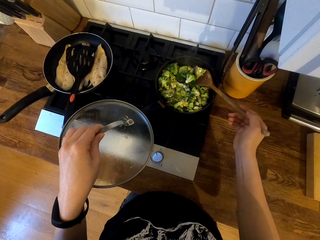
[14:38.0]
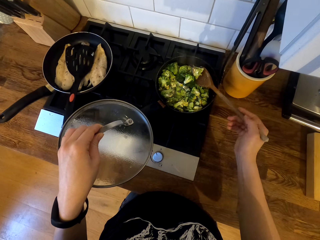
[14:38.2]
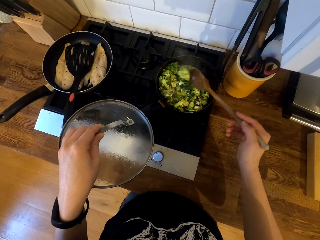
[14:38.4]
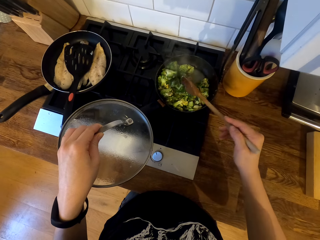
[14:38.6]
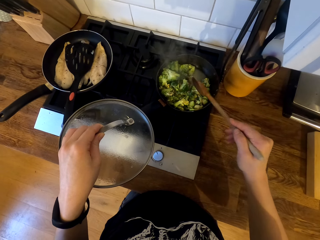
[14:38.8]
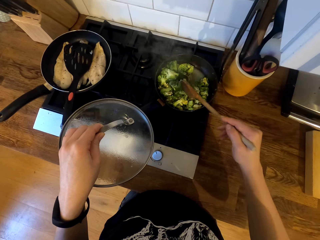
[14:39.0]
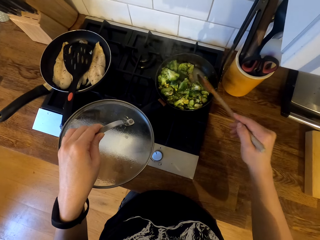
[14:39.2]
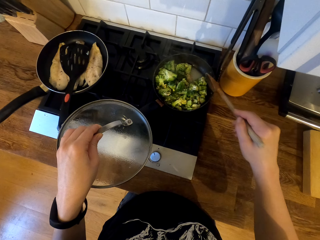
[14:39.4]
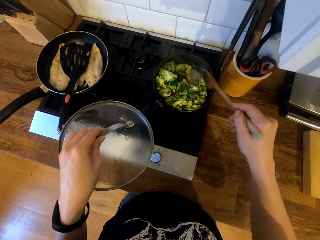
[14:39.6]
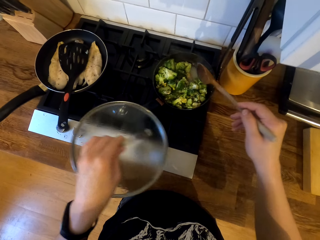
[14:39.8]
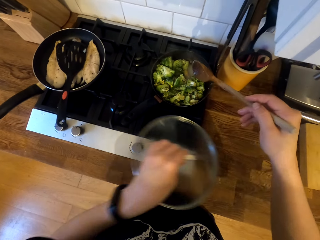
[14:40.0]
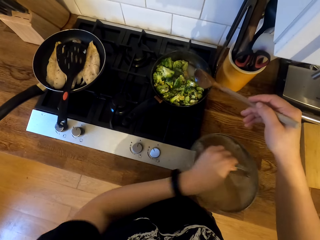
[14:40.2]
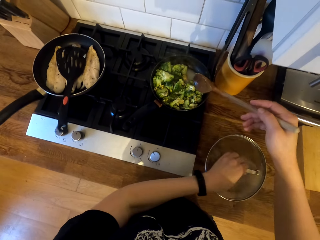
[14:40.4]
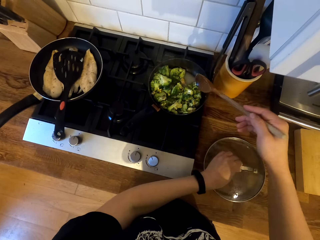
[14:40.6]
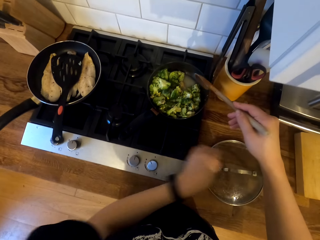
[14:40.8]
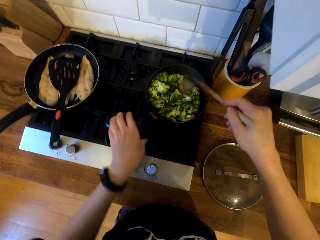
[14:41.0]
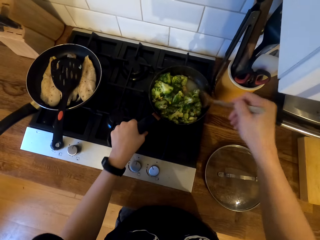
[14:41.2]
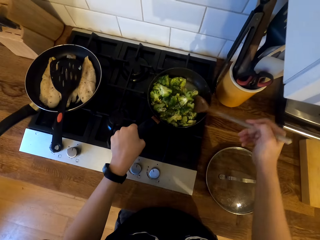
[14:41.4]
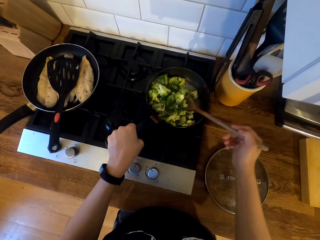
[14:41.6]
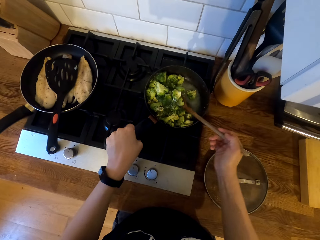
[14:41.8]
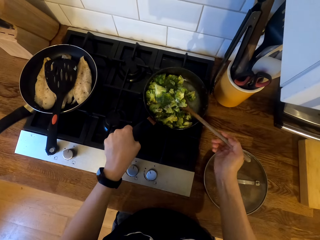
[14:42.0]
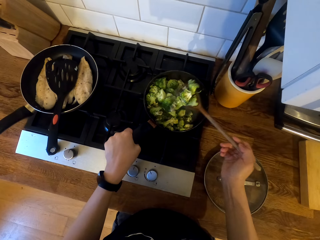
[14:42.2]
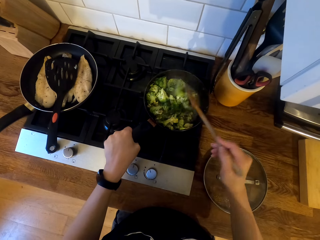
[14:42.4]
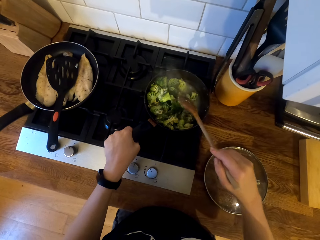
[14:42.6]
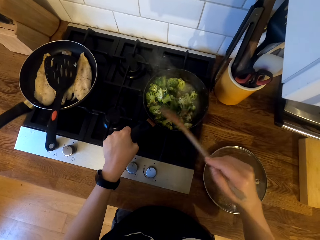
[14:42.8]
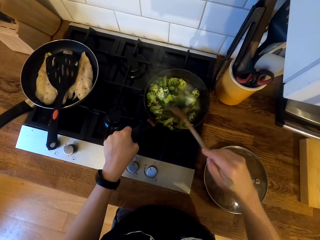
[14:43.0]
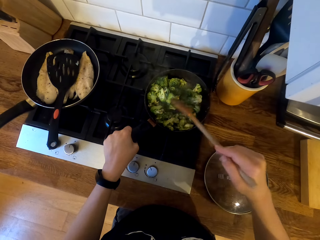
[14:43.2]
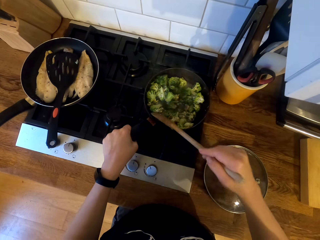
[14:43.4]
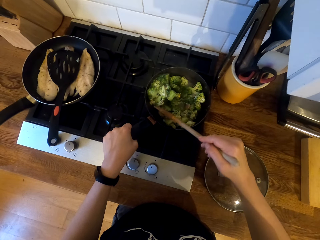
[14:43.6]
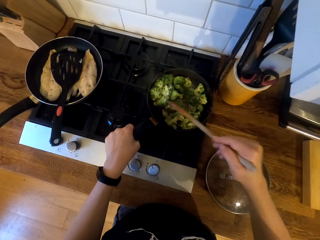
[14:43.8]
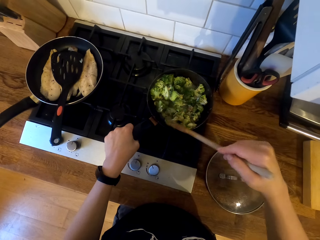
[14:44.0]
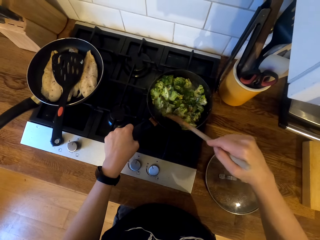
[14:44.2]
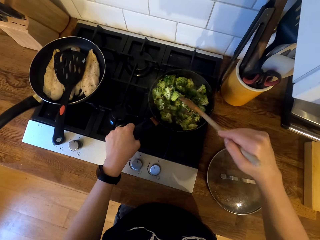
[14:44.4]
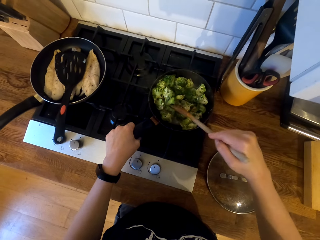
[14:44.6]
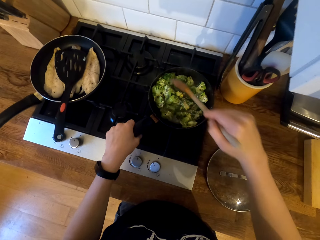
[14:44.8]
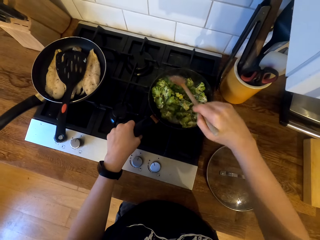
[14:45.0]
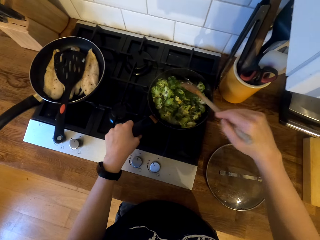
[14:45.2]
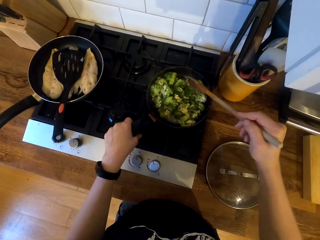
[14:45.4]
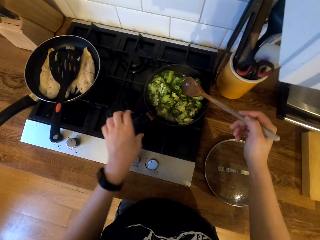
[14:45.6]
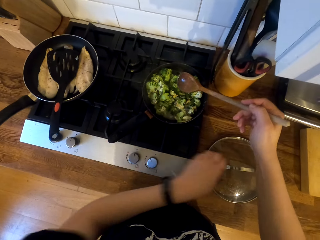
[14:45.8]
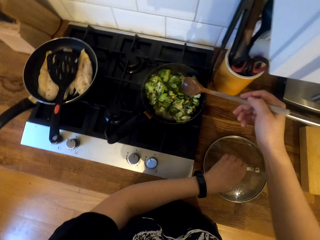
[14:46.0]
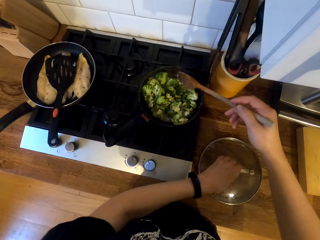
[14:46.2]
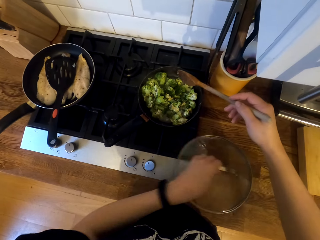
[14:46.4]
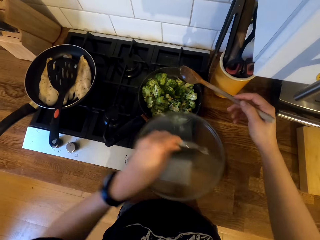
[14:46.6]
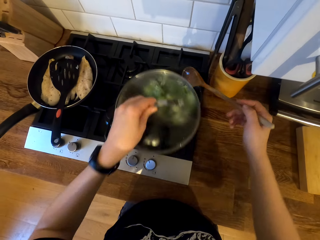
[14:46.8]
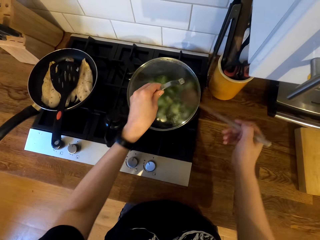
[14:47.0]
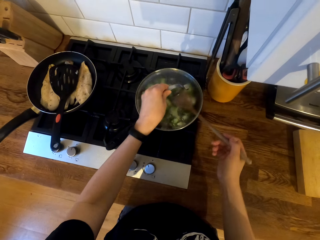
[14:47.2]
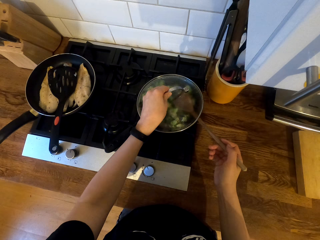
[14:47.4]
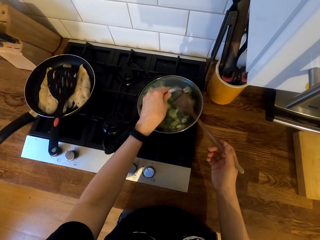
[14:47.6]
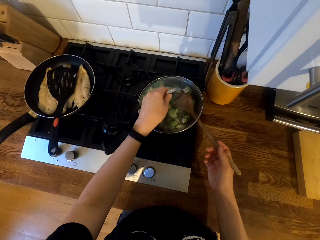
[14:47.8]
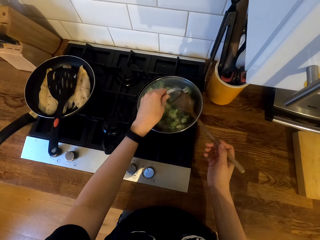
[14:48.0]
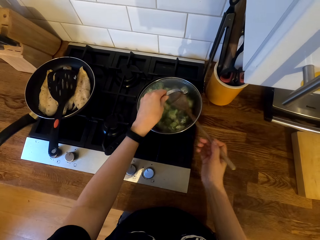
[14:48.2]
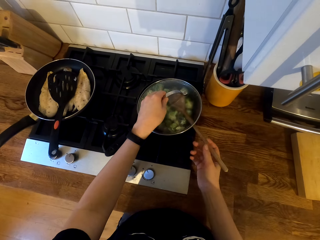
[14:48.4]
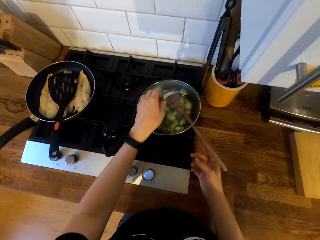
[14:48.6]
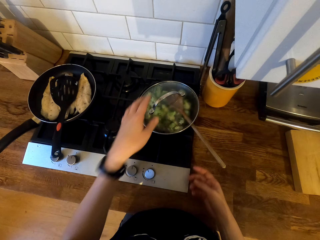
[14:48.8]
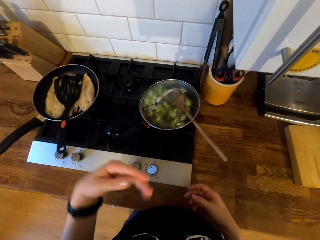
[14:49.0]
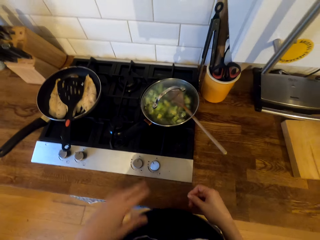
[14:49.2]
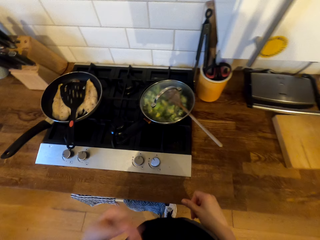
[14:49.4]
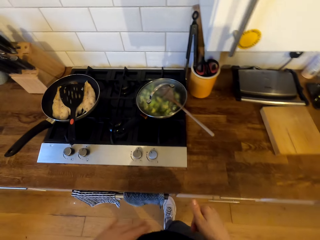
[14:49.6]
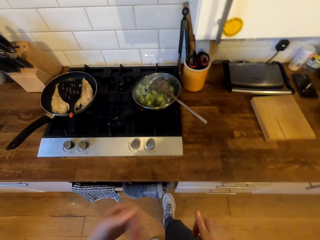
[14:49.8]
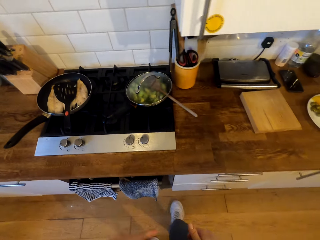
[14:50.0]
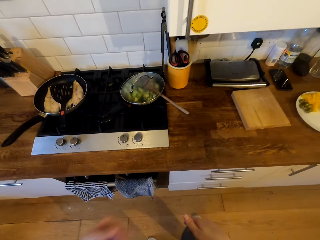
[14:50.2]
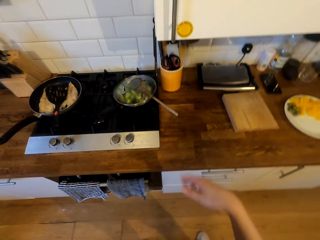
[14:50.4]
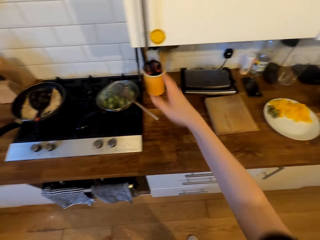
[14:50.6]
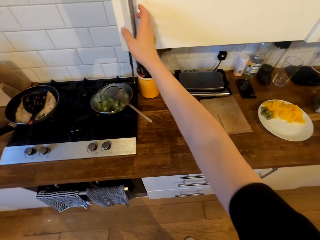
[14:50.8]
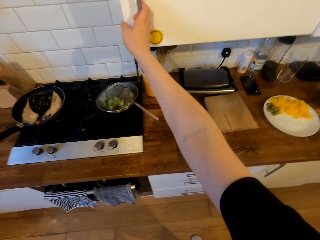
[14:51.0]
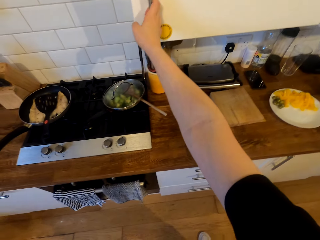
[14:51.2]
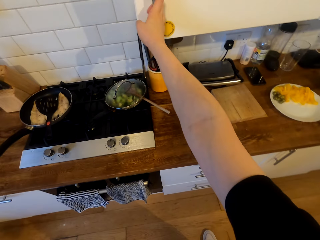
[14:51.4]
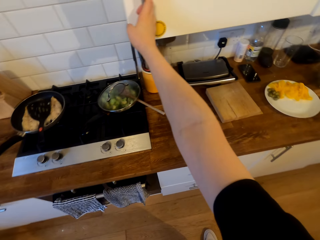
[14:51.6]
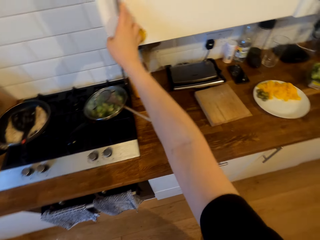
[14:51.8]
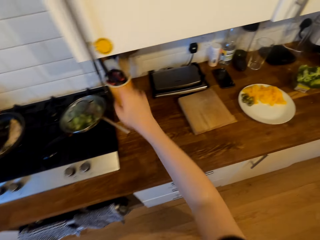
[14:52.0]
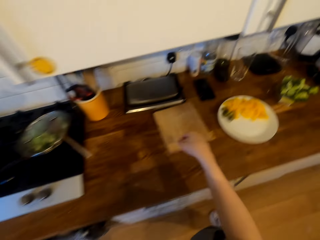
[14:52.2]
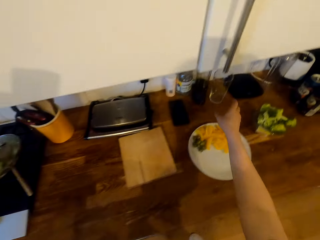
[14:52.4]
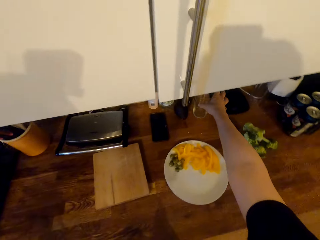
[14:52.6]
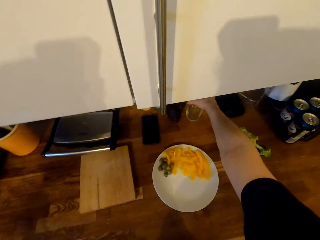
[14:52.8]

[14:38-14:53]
The camera wearer places the lid on the cabinet top. They stir the broccoli or cauliflower. They hold the frying pan handle. They pick up the lid from the countertop. They move the wooden spoon slightly. They cover the frying pan with the lid. They hold the wooden spoon in the frying pan. They shake the hand. They move in the kitchen. They hold the cabinet door.

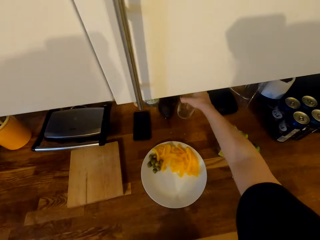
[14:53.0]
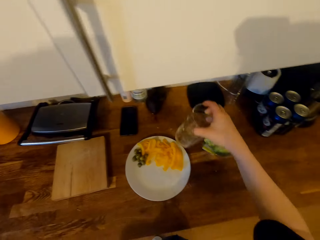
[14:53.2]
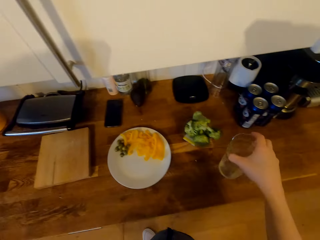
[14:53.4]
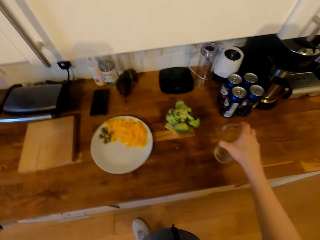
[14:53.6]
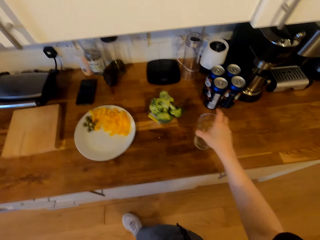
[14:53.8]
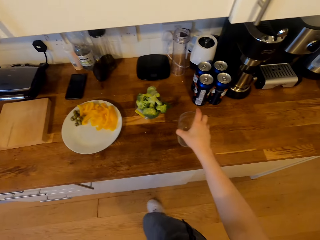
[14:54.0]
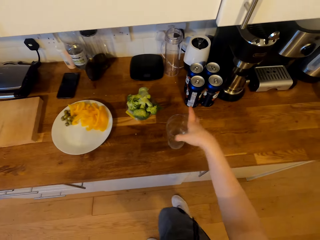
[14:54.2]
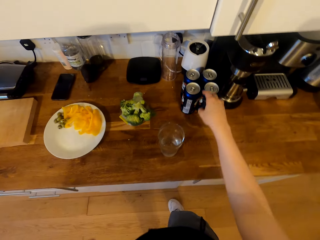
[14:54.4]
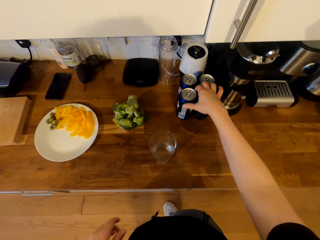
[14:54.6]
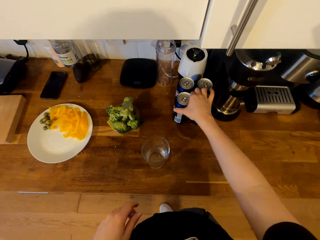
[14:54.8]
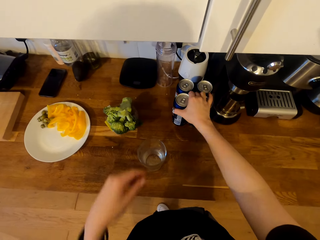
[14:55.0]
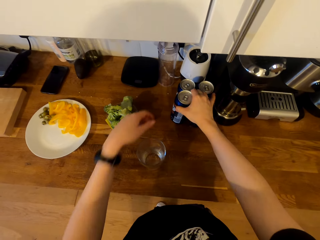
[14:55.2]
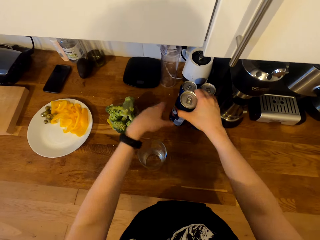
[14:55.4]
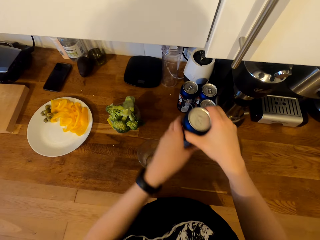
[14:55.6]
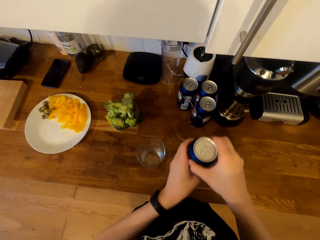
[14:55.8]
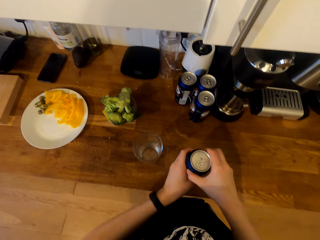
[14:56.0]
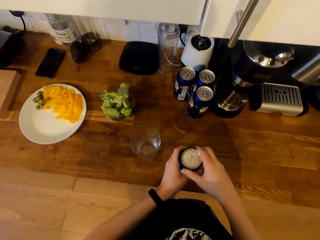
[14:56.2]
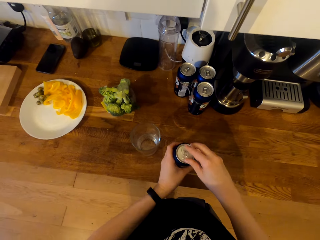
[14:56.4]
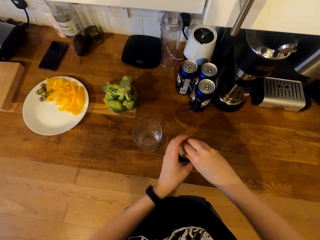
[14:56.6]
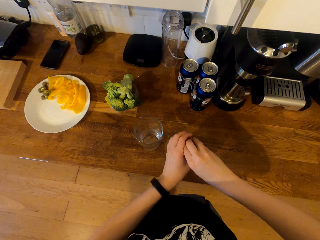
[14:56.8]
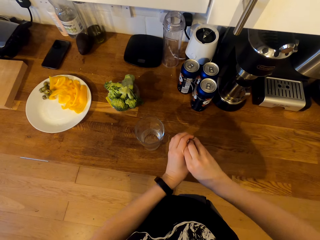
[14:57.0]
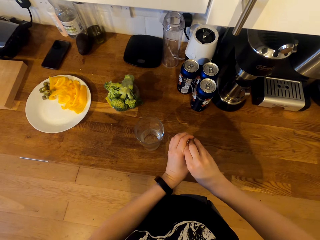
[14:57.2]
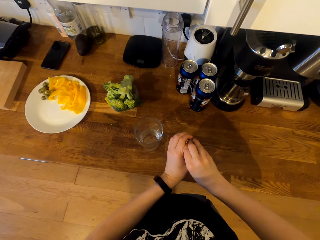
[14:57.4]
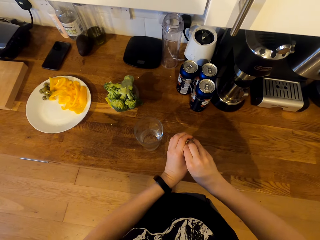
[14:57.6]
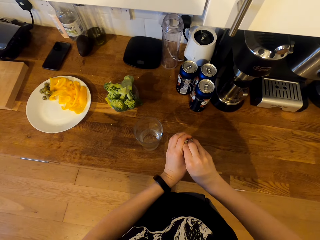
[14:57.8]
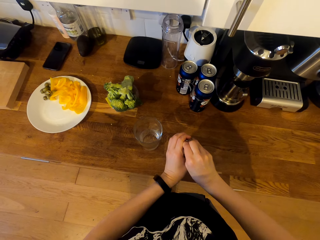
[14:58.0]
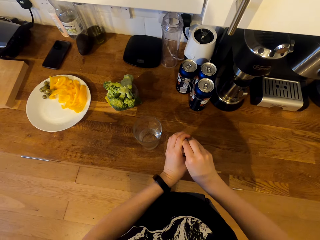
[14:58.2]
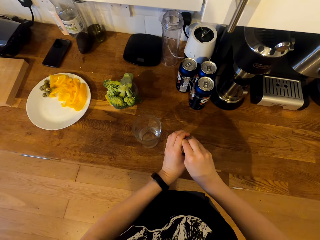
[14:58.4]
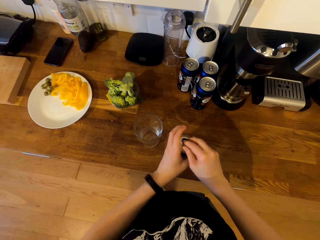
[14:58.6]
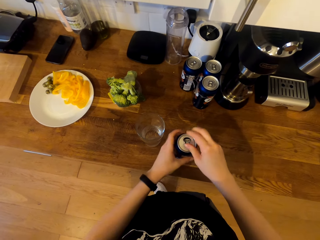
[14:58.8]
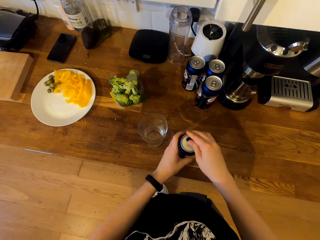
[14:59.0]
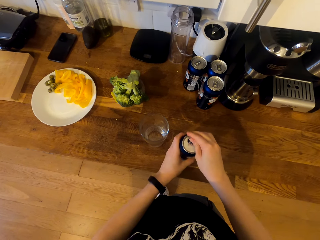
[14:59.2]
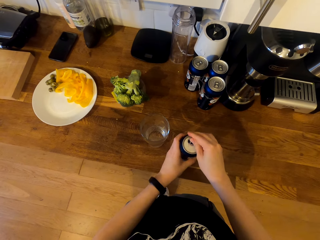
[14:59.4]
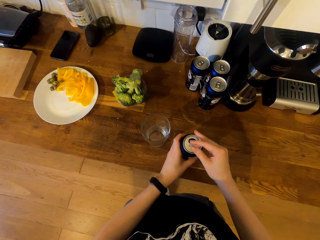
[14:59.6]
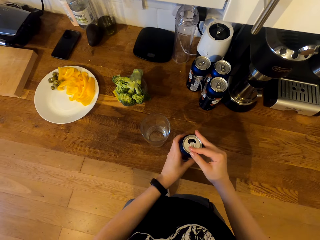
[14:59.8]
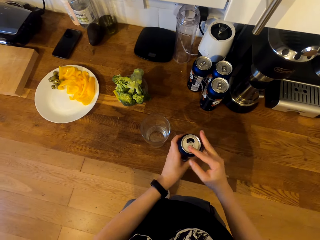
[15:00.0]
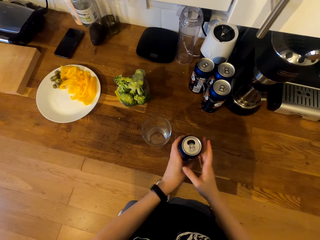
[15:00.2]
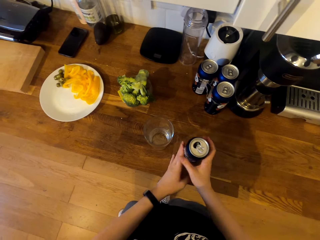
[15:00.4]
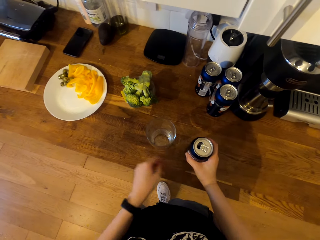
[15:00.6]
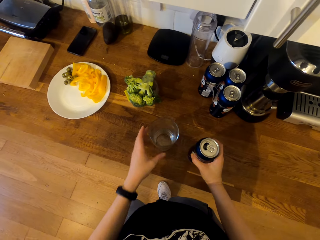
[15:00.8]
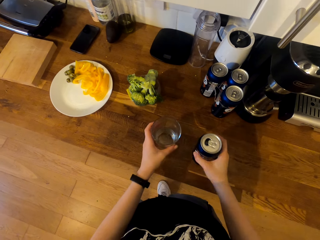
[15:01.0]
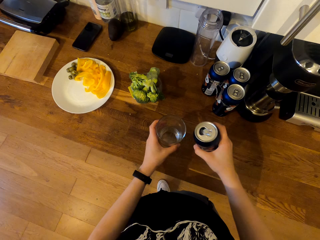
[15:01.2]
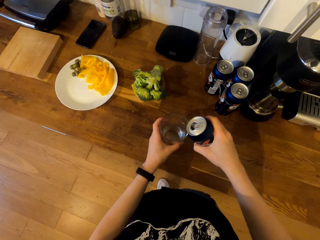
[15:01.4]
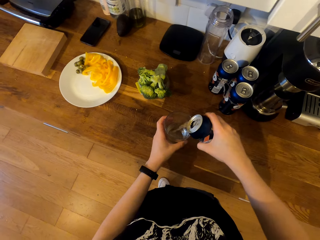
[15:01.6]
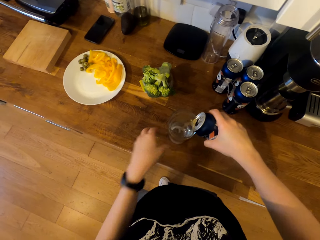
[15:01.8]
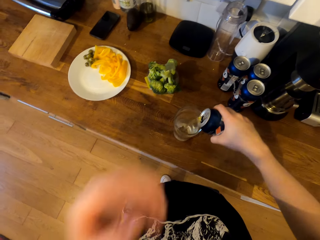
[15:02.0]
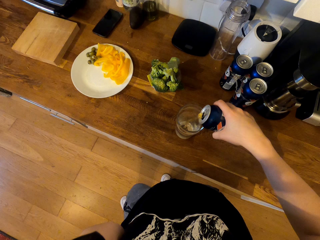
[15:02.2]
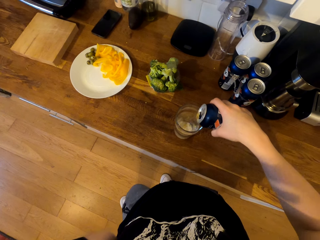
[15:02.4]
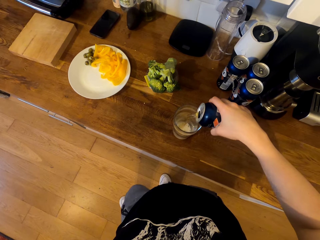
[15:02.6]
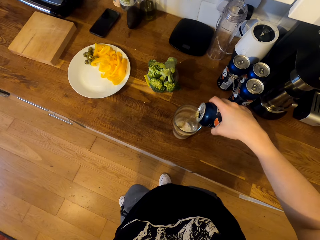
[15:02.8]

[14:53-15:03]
The camera wearer picks up the tumbler glass from the countertop. They place the tumbler glass on the cabinet top. They pick up the bottle can. They place the bottle can on the cabinet top. They open the bottle can. They pour the drink in the tumbler glass.
